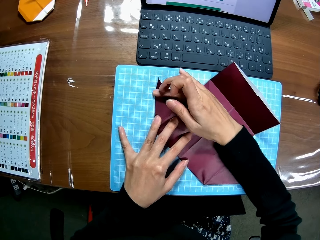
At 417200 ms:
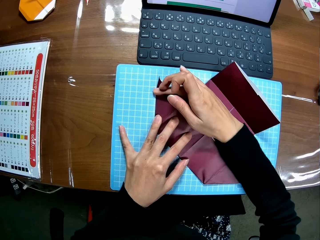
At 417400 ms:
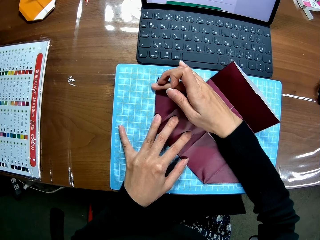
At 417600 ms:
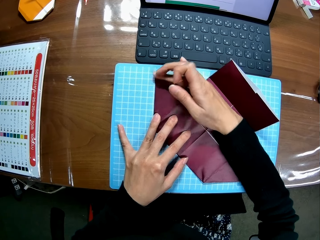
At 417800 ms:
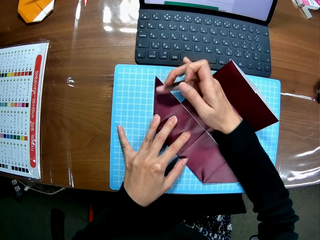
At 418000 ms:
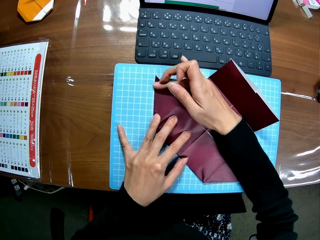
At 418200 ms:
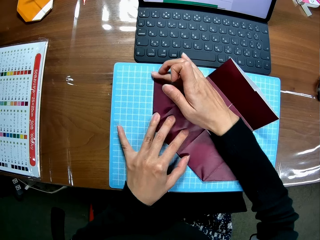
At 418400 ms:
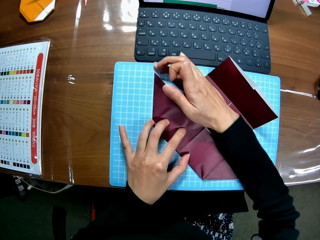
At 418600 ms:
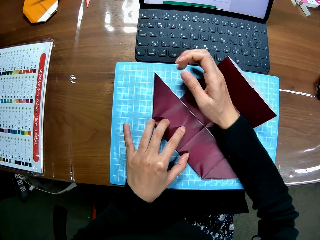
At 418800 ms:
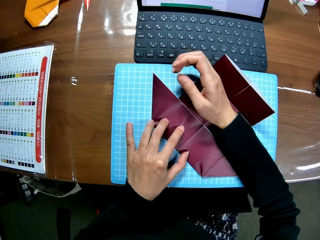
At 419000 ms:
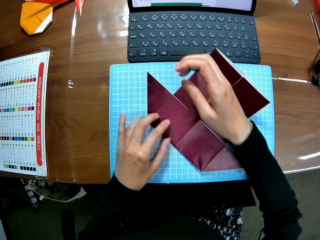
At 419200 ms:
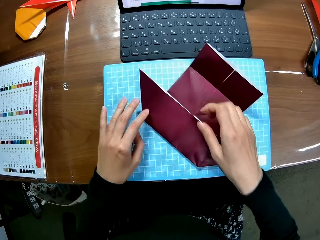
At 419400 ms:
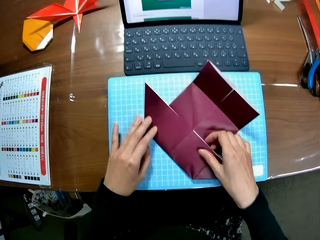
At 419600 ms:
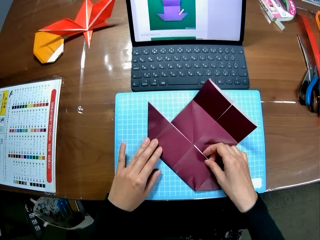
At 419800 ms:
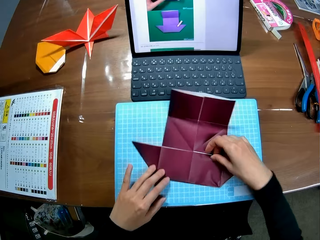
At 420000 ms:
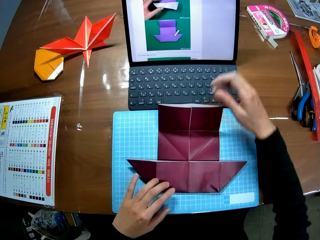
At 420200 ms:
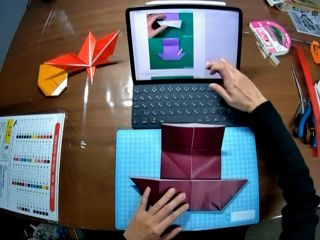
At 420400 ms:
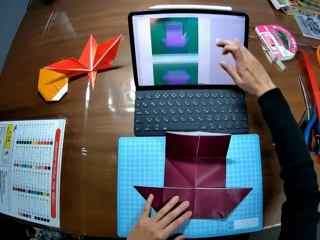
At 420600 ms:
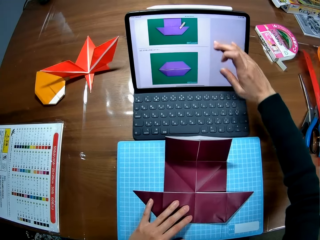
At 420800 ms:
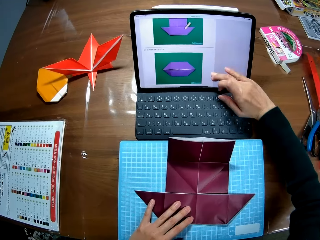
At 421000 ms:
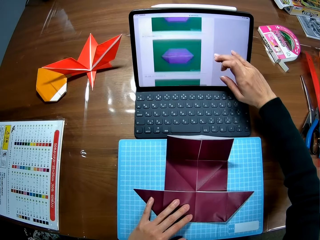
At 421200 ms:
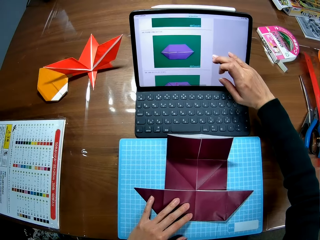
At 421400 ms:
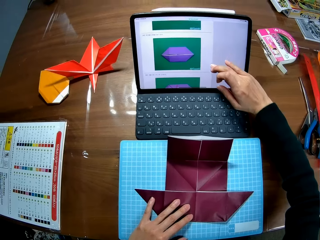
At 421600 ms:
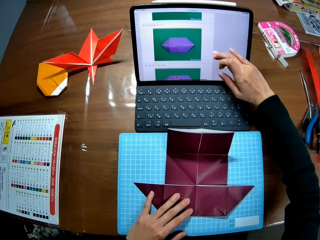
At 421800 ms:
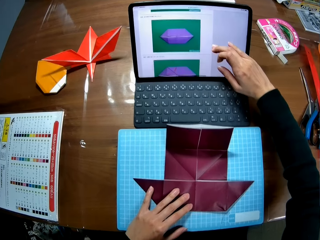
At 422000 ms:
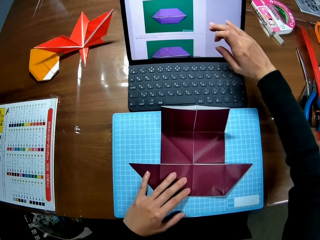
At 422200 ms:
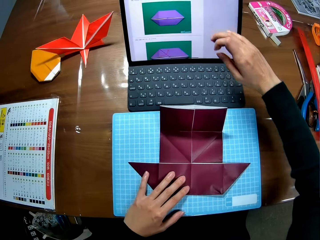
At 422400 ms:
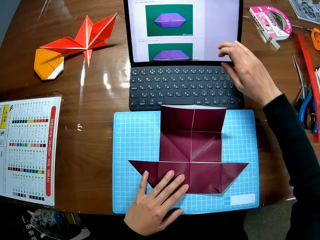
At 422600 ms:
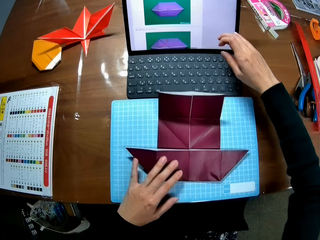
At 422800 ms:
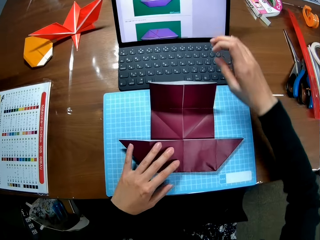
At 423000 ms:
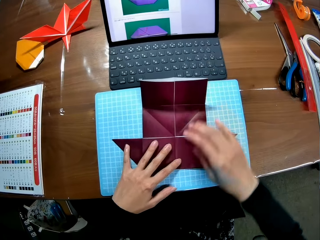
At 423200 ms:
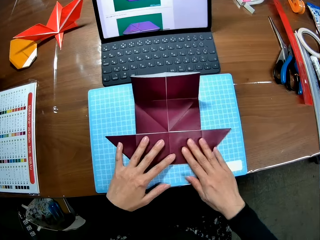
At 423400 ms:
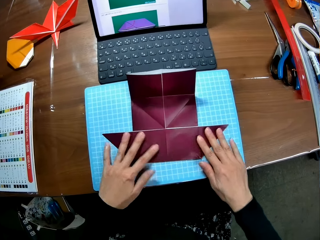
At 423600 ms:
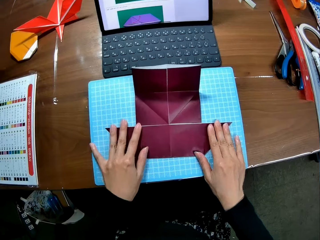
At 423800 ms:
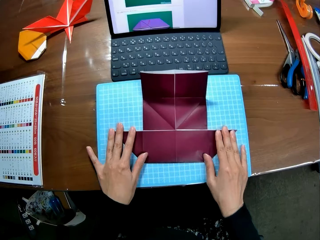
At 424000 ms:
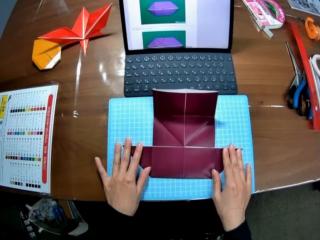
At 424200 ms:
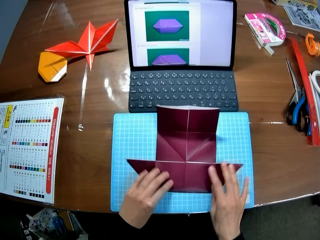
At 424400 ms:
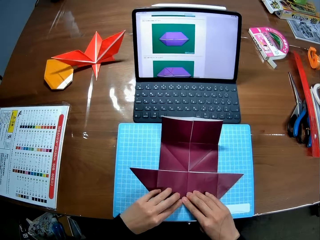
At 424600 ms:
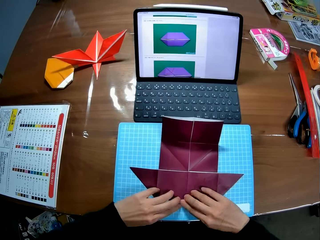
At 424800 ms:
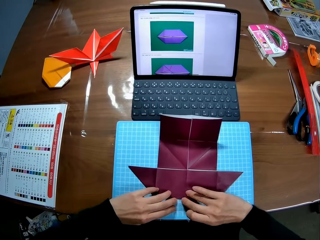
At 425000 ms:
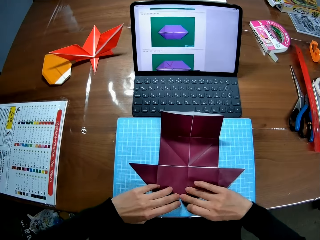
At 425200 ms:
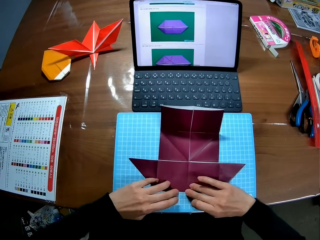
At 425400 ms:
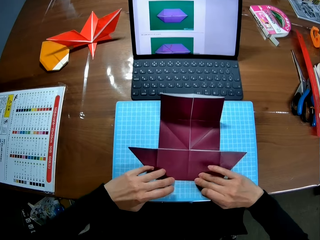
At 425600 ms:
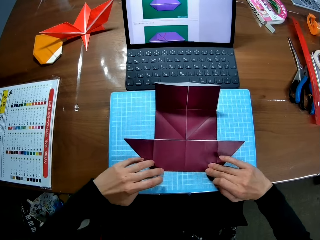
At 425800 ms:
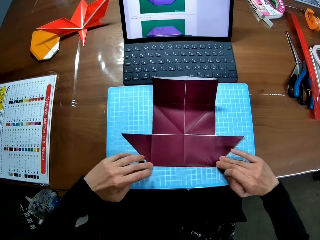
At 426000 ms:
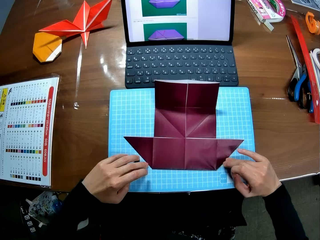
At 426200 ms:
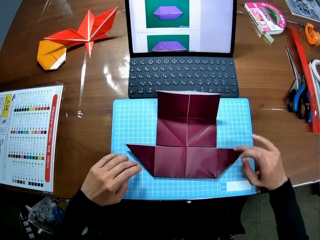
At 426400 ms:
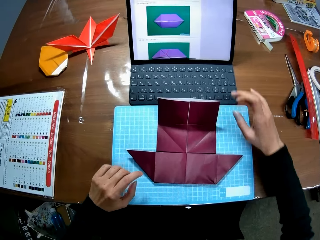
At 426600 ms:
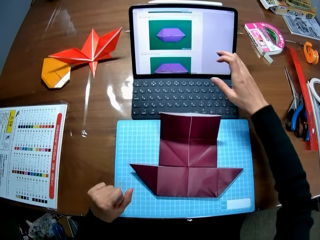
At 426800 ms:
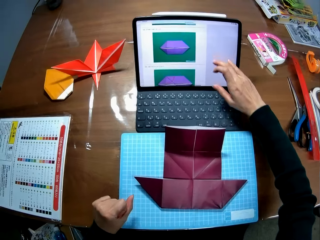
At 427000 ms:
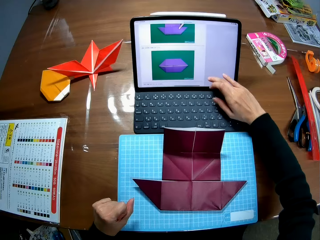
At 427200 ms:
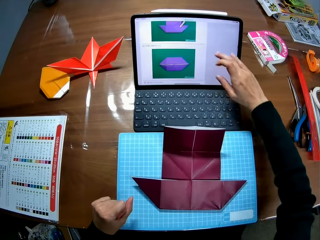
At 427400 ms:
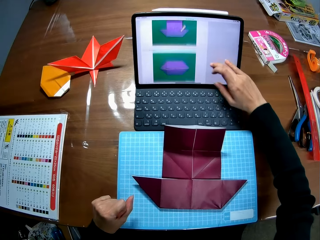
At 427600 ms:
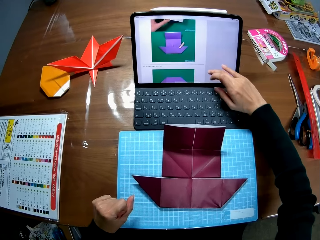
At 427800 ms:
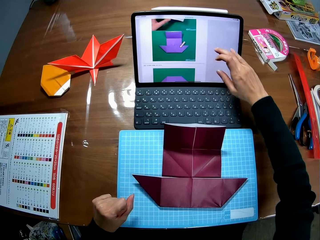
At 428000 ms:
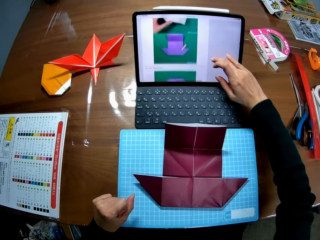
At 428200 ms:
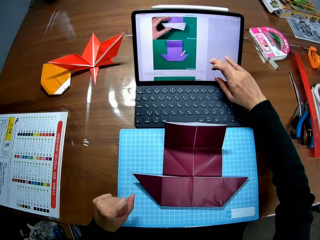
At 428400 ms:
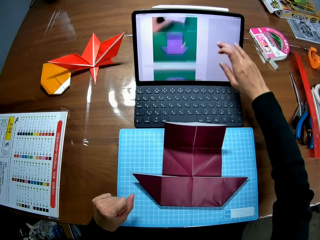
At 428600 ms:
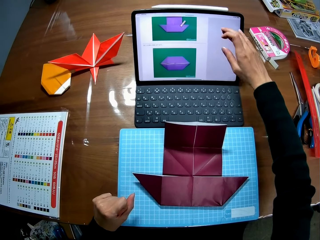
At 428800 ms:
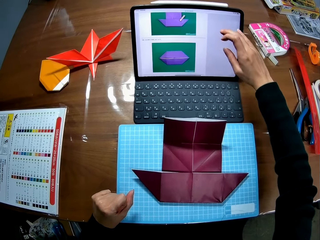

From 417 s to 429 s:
The camera wearer rotates the colored paperboard. They operate the laptop. They touch the screen. They look at the sketches on the laptop. They fold the paper. They align the colored paperboard. They touch the screen. They operate the laptop.

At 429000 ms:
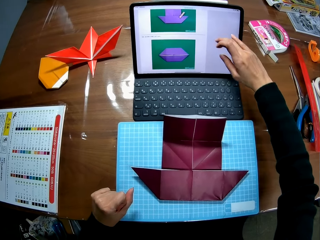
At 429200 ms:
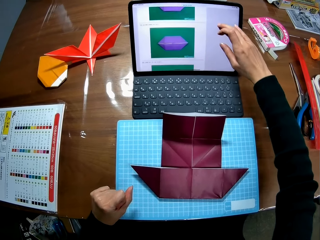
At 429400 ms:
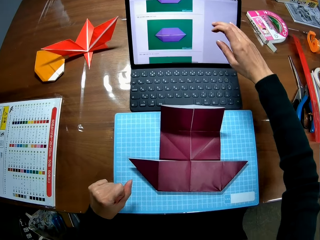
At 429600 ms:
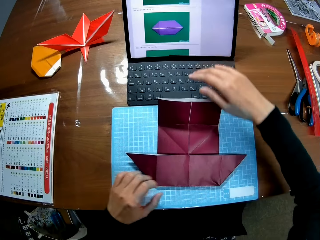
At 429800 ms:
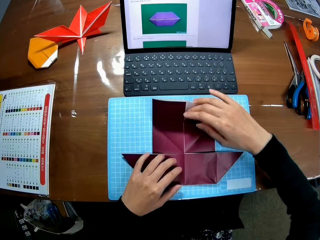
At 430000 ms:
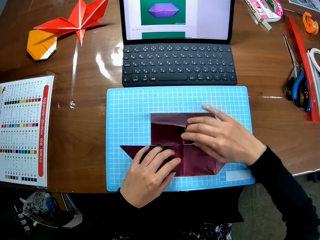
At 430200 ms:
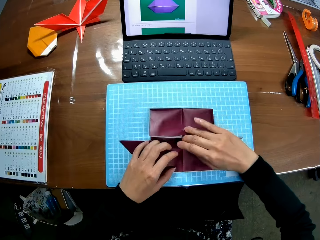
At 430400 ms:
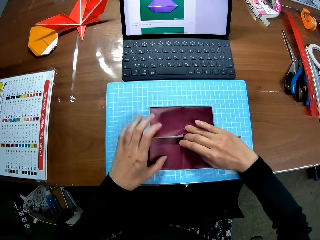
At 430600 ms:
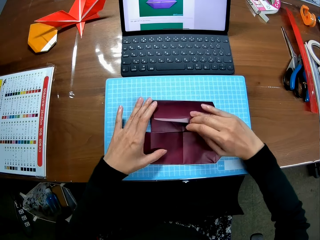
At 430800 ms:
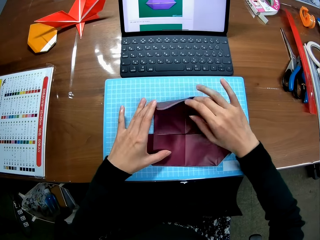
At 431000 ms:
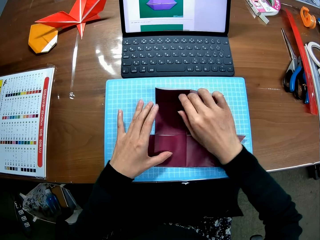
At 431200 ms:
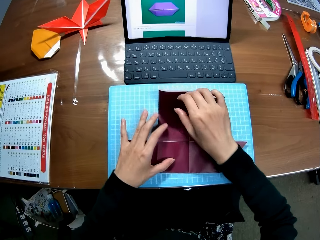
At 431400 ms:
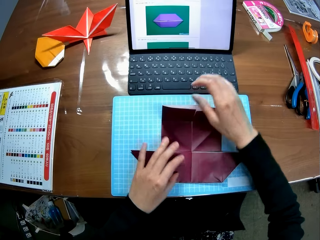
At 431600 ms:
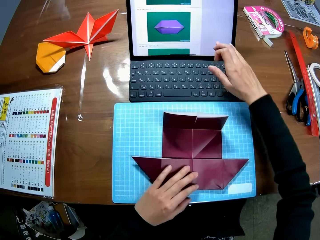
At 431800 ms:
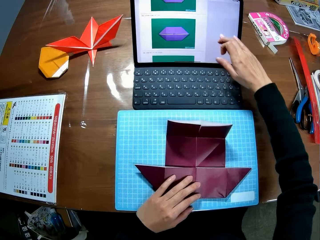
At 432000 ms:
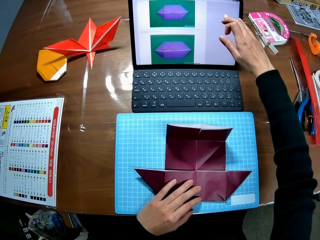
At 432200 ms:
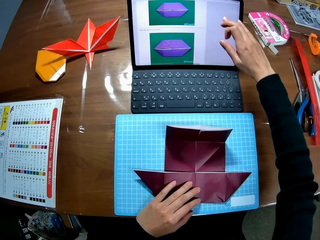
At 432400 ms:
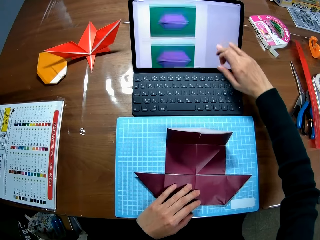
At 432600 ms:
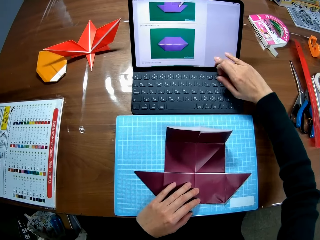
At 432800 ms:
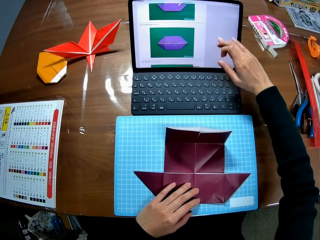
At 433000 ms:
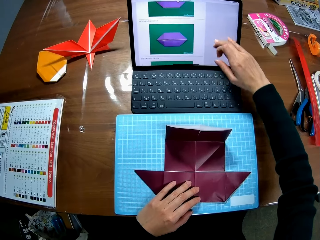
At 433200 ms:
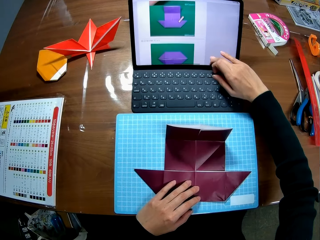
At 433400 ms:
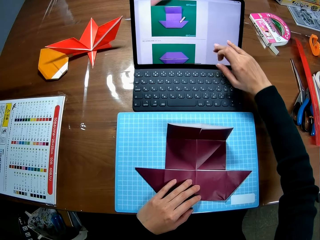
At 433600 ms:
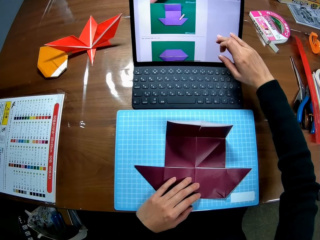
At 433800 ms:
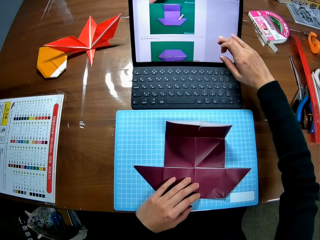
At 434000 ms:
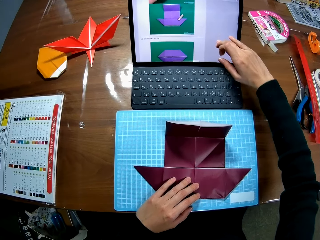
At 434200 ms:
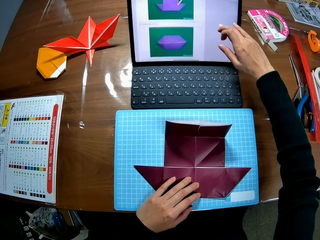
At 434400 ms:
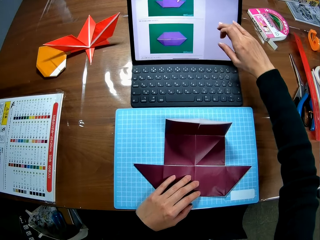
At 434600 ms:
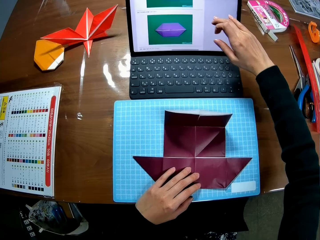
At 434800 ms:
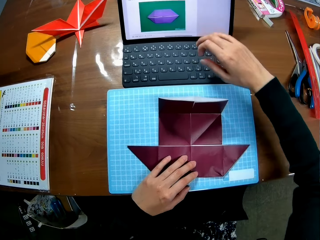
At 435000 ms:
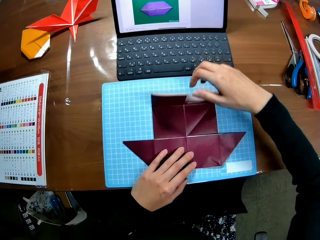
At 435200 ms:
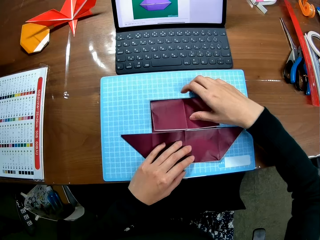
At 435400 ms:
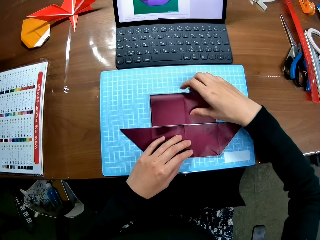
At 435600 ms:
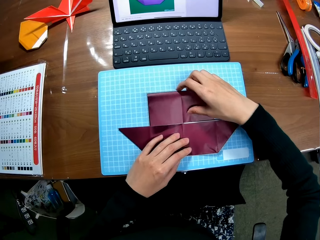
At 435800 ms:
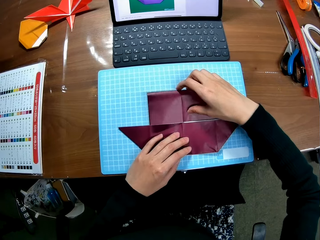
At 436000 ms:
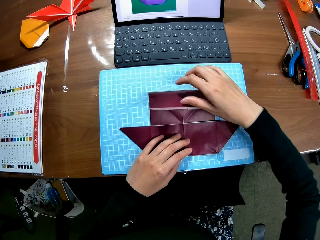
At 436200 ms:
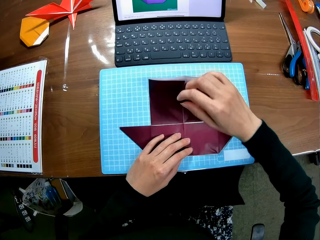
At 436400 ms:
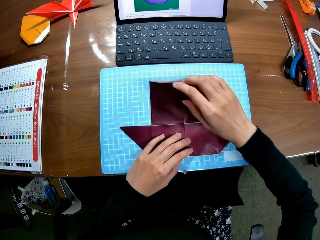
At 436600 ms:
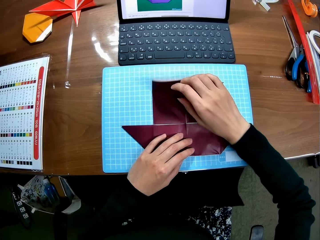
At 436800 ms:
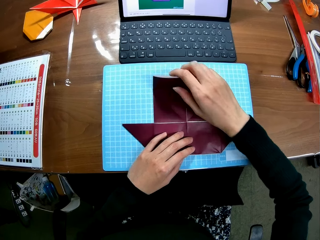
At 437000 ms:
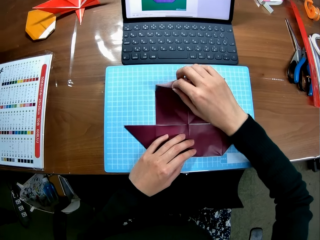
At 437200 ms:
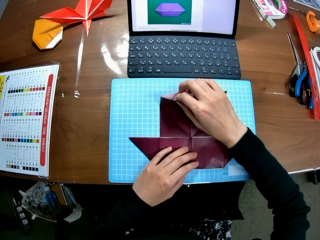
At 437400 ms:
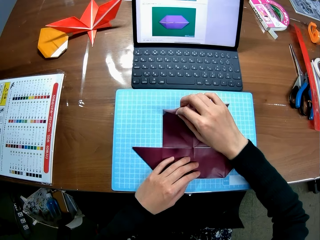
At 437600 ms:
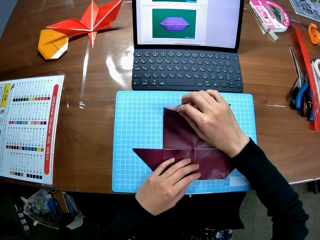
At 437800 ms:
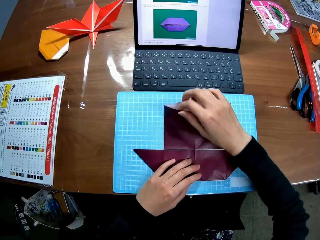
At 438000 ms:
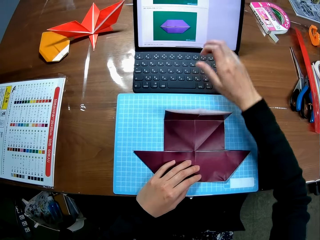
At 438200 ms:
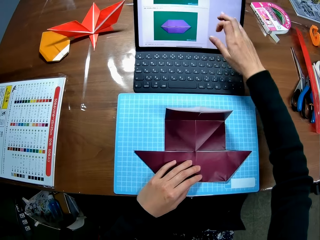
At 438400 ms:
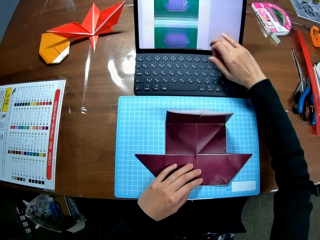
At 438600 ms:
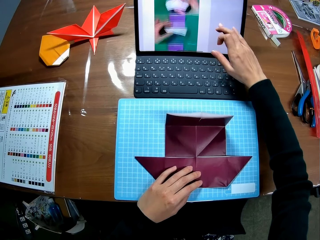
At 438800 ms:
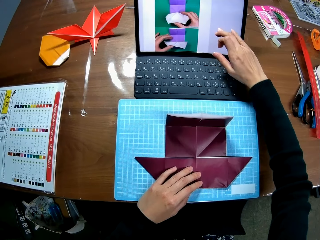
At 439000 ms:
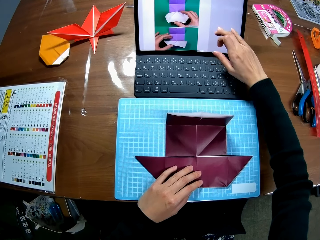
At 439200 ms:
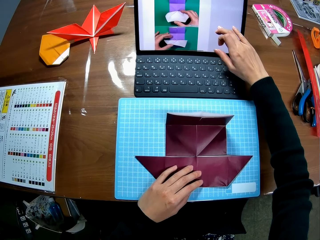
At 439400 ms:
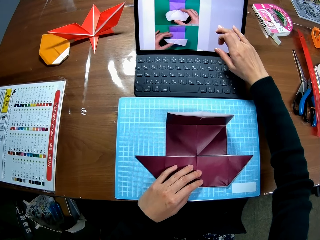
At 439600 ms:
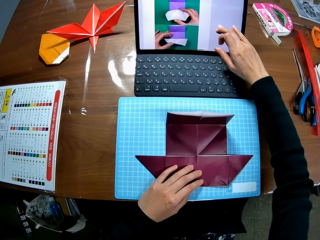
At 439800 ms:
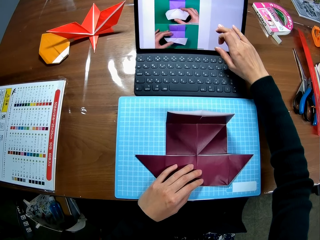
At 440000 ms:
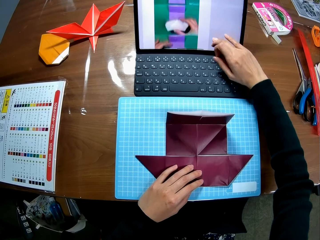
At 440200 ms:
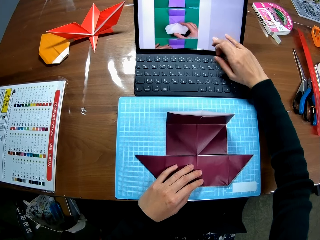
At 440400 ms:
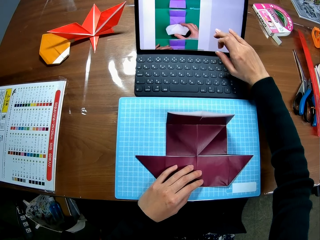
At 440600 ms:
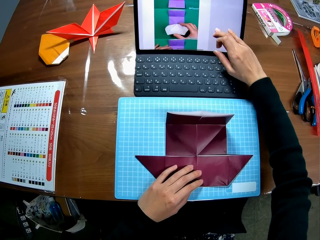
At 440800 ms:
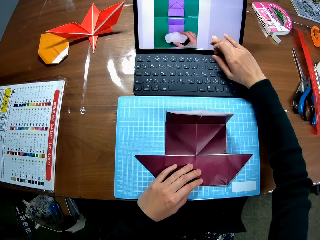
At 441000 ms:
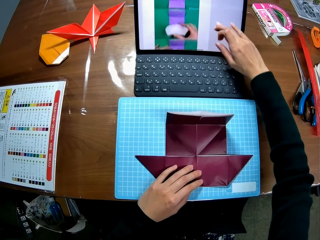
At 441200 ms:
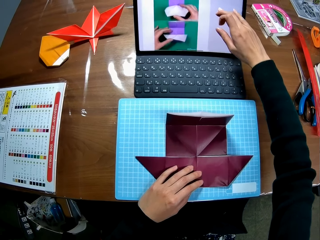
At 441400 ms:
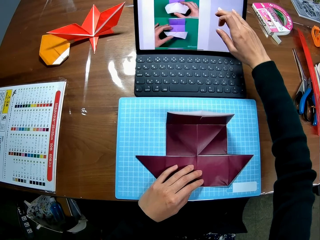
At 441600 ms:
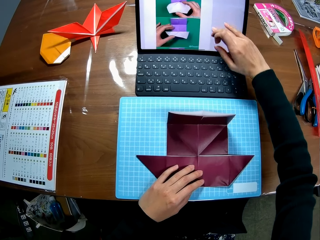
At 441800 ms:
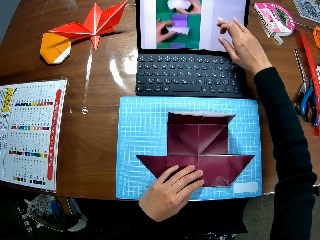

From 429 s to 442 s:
The camera wearer looks at the sketches on the laptop. They fold the colored paperboard. They touch the screen. They operate the laptop. They look at the sketches on the laptop. They fold the paper. They touch the colored paperboard. They touch the screen. They operate the laptop.
